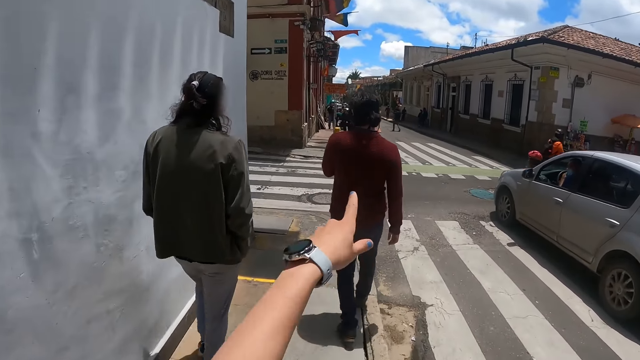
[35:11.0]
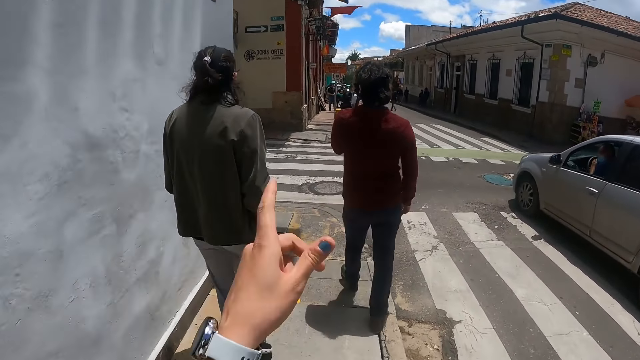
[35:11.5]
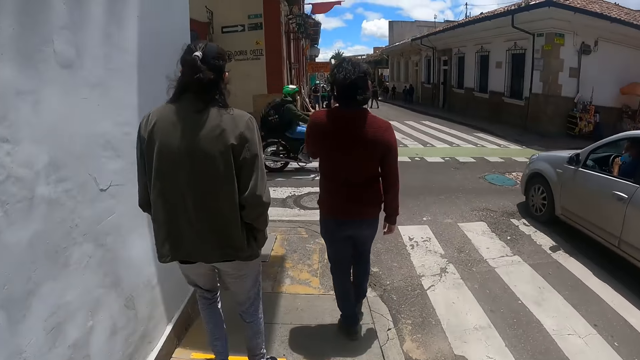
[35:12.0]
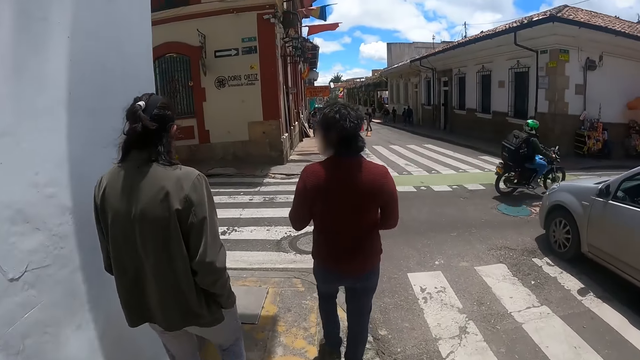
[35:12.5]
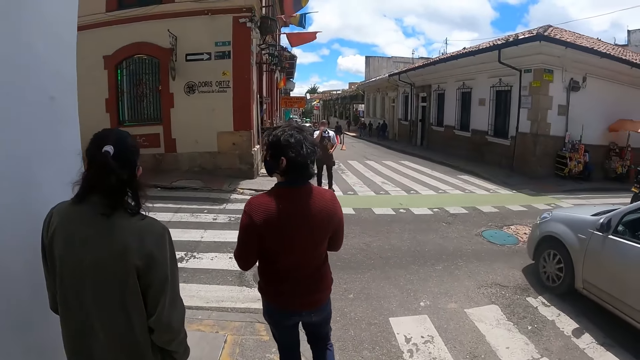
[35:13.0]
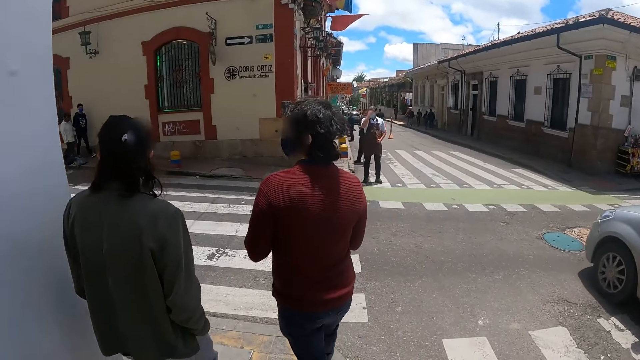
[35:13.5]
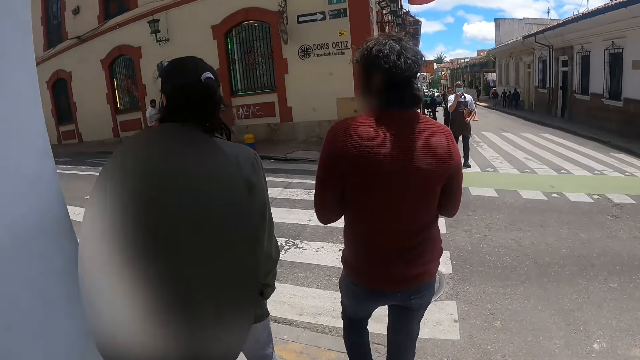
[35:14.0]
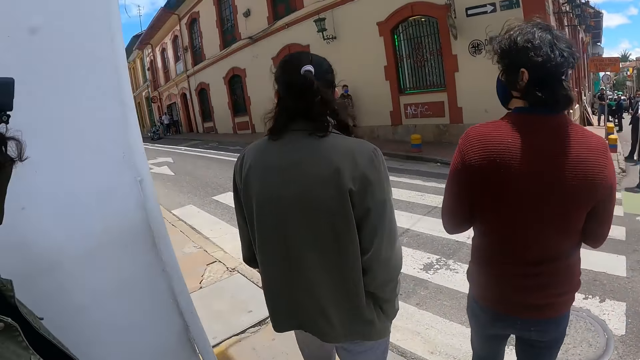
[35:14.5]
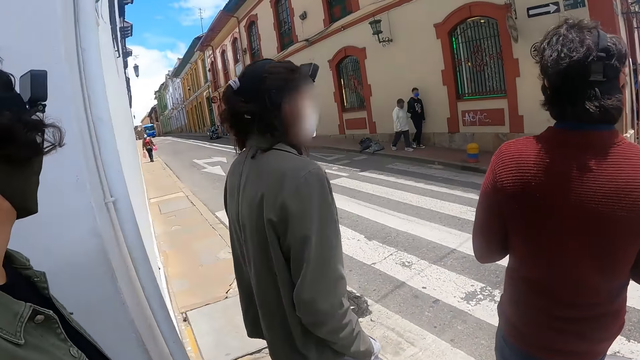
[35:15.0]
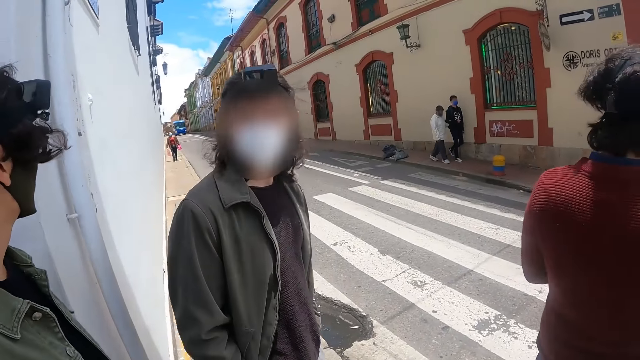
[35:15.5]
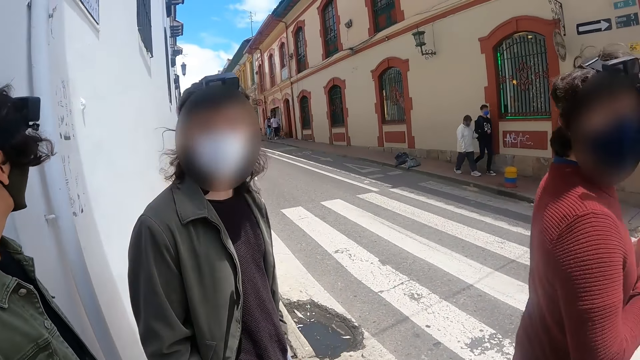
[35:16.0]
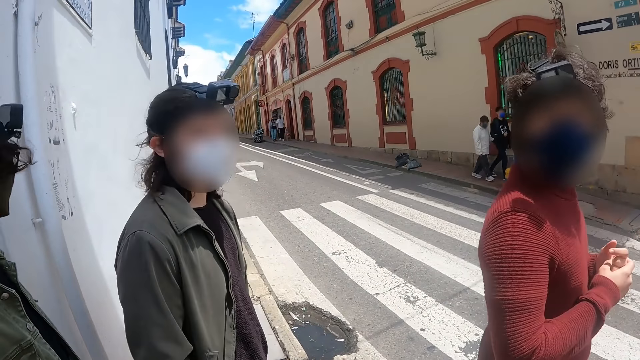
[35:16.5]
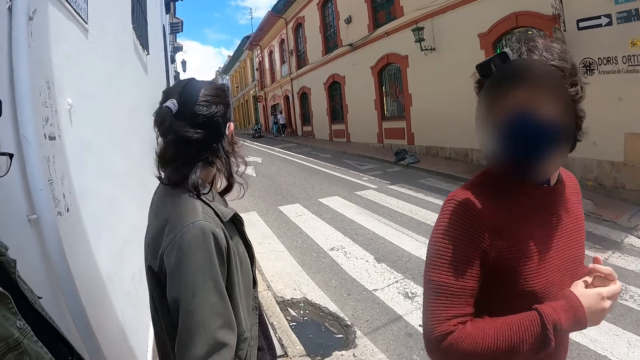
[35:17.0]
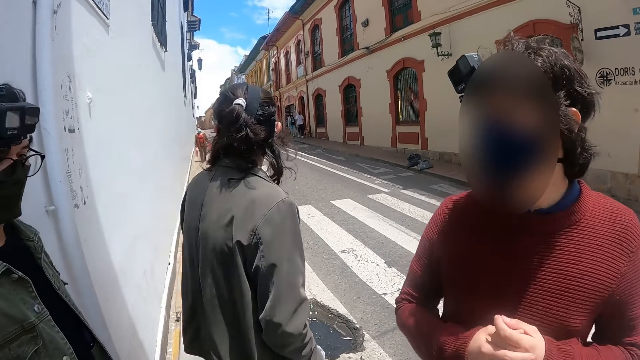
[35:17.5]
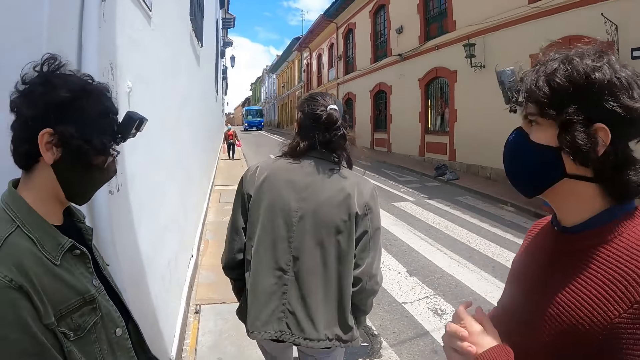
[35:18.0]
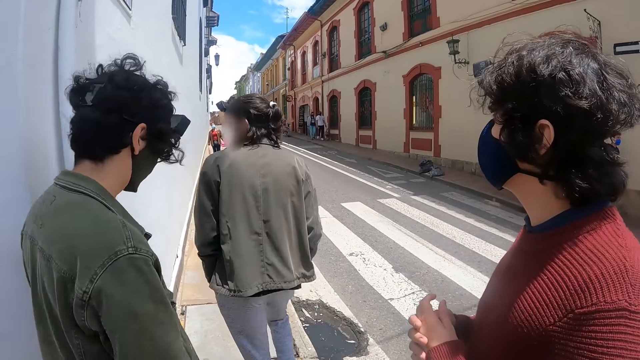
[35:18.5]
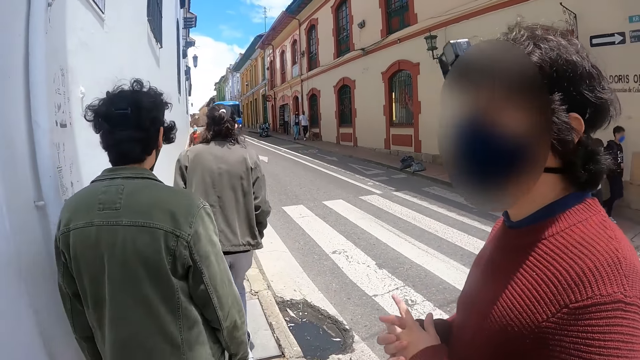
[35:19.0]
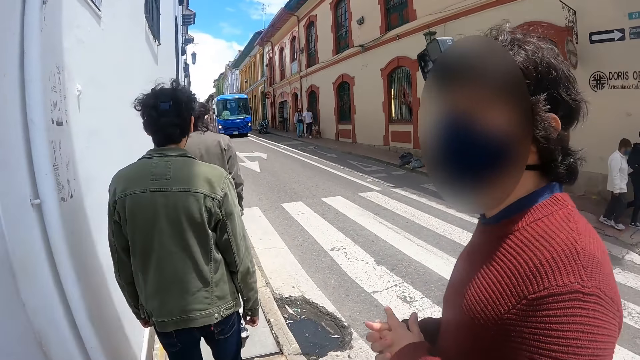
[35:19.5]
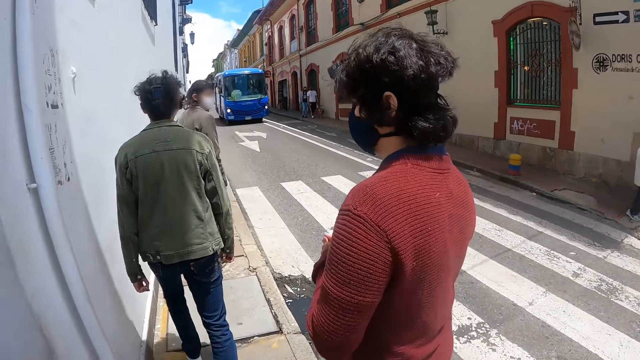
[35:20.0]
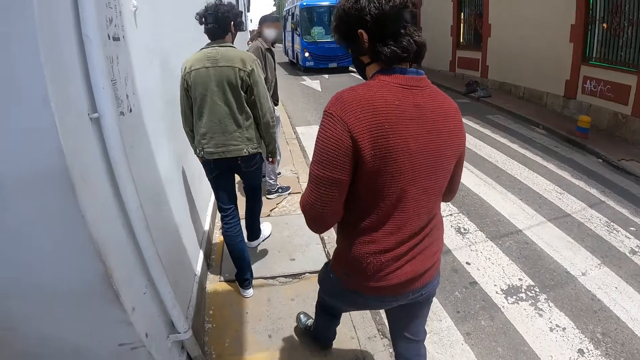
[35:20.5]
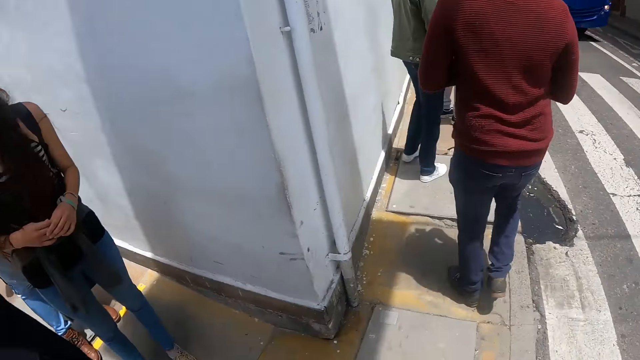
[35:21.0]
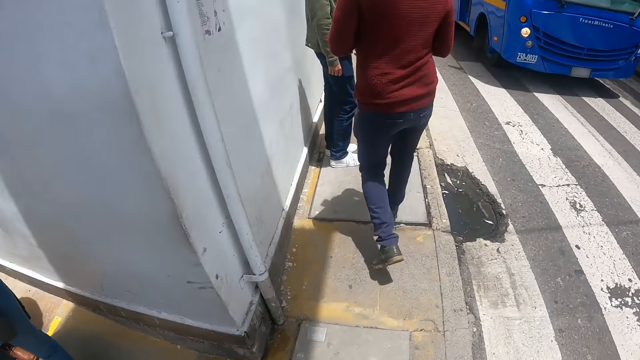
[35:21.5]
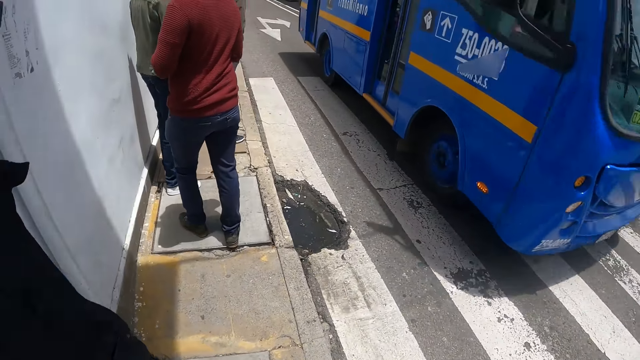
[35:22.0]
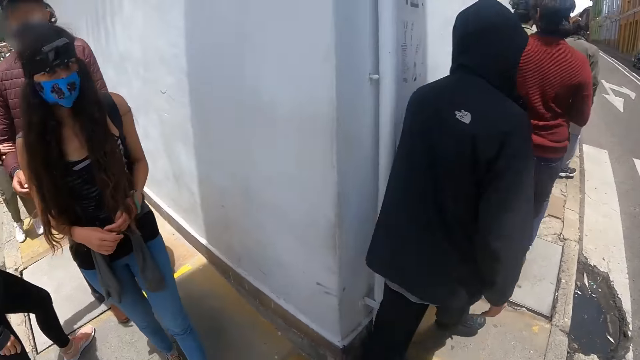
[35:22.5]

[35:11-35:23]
The camera wearer points with the hand. They walk along the road side. They look around.

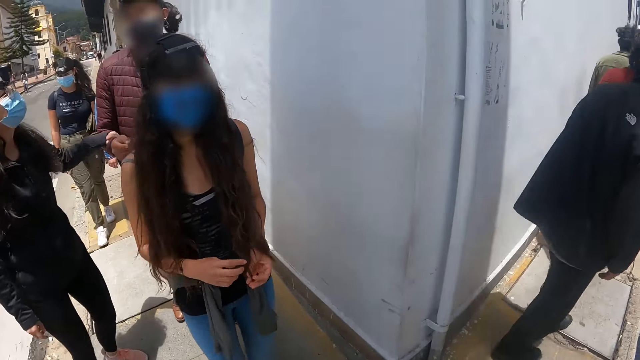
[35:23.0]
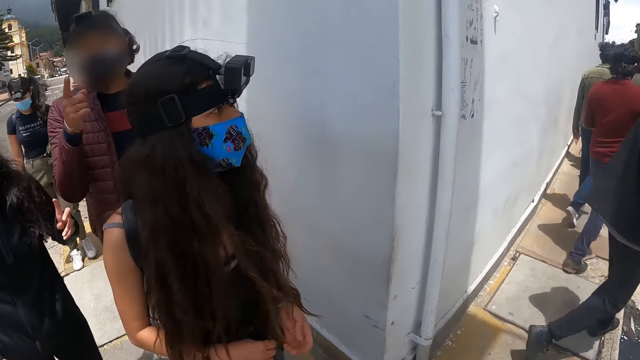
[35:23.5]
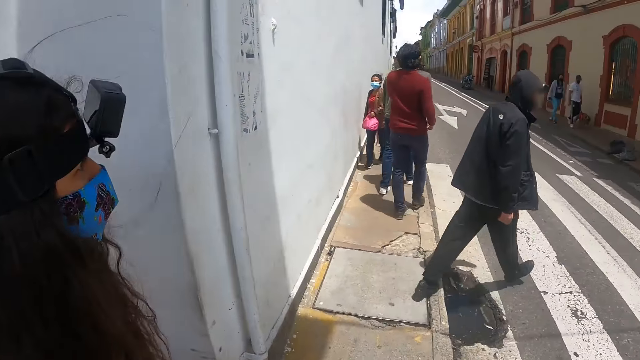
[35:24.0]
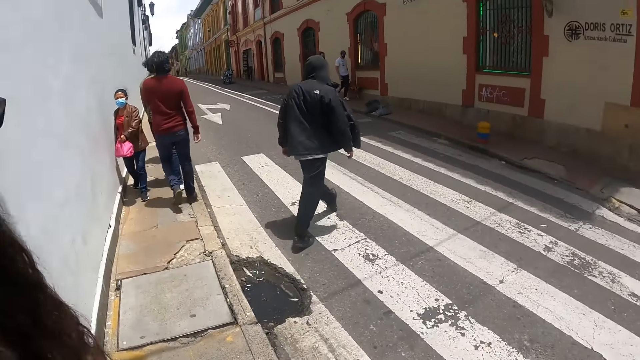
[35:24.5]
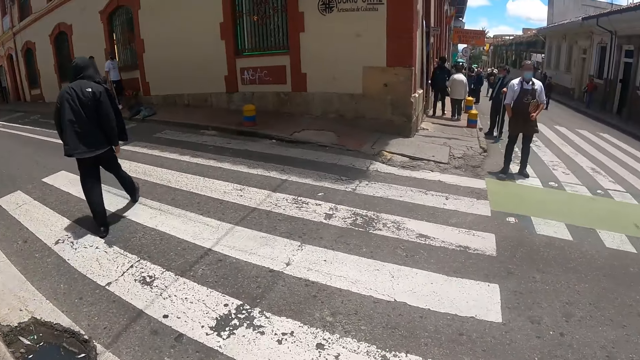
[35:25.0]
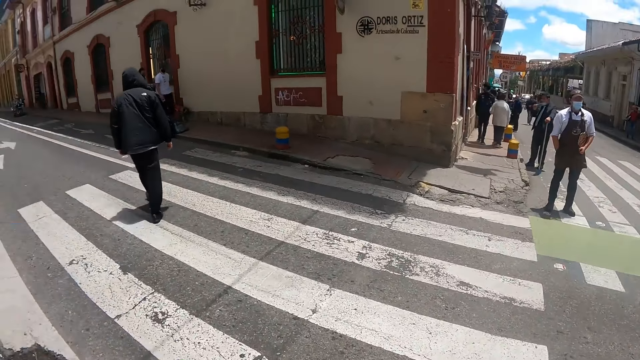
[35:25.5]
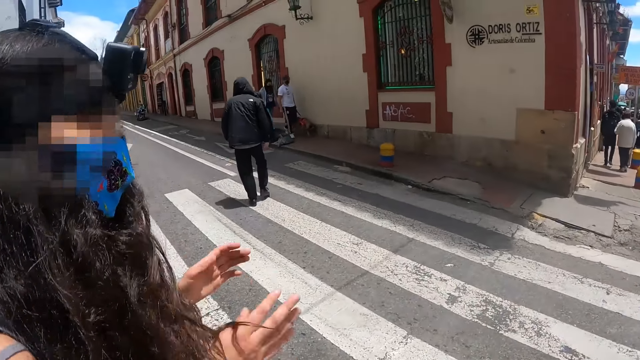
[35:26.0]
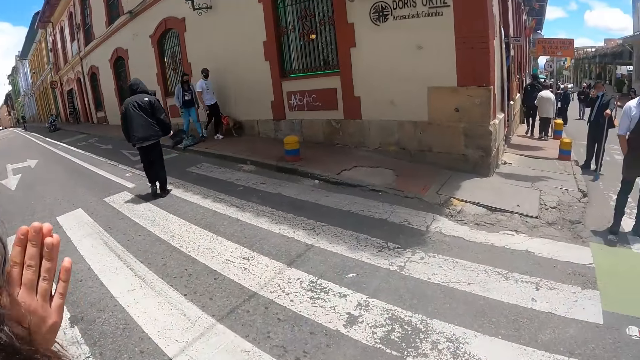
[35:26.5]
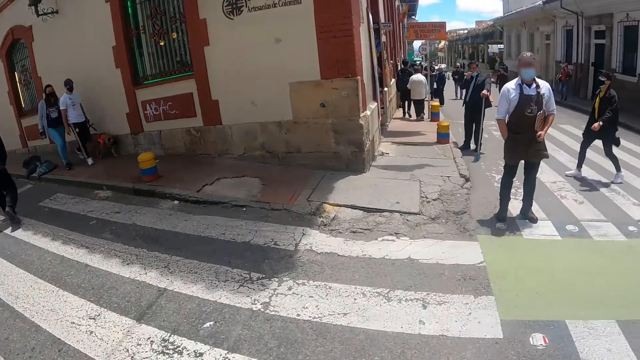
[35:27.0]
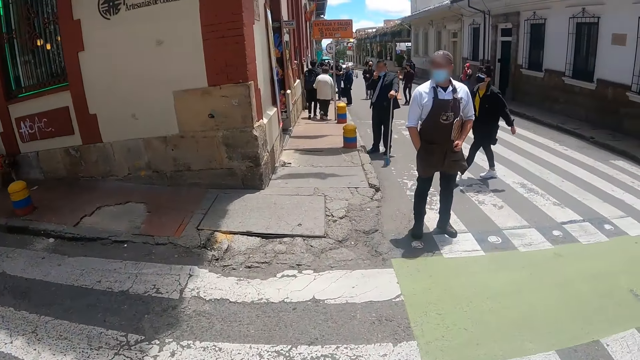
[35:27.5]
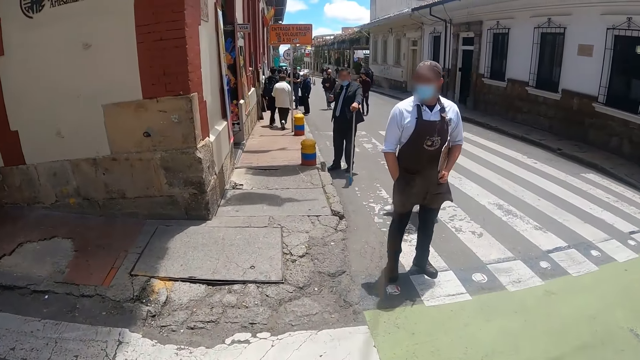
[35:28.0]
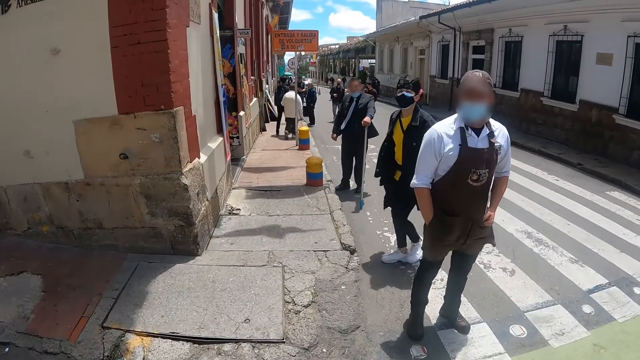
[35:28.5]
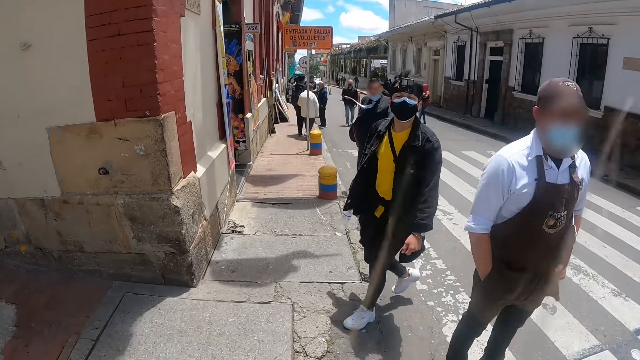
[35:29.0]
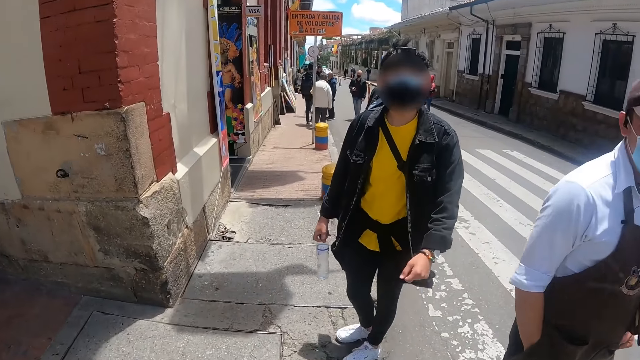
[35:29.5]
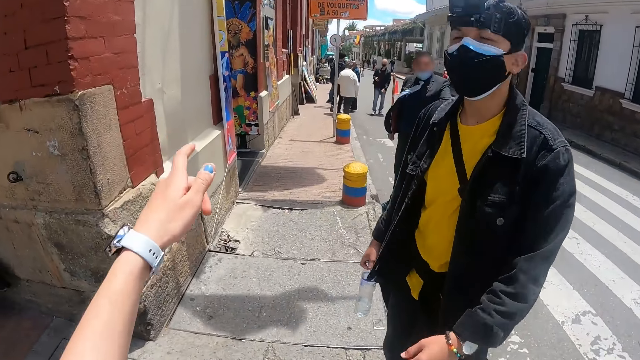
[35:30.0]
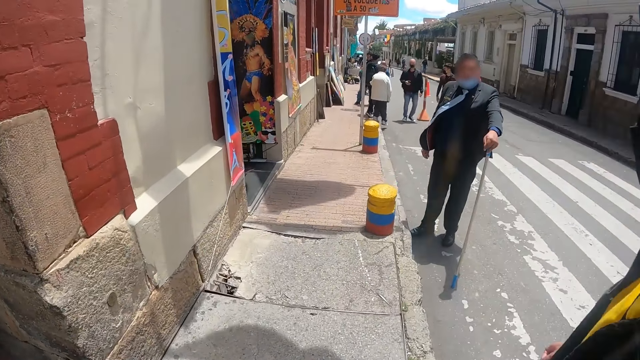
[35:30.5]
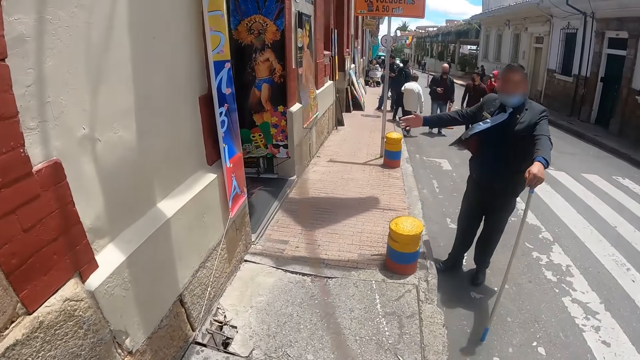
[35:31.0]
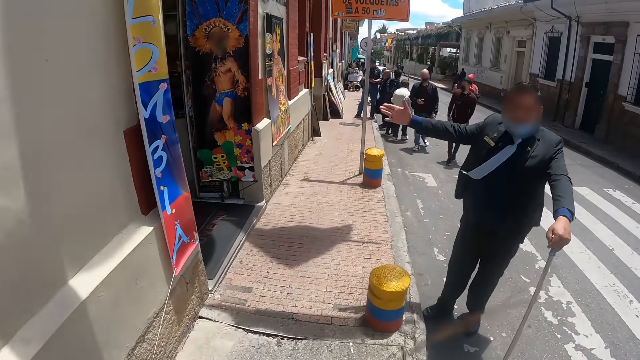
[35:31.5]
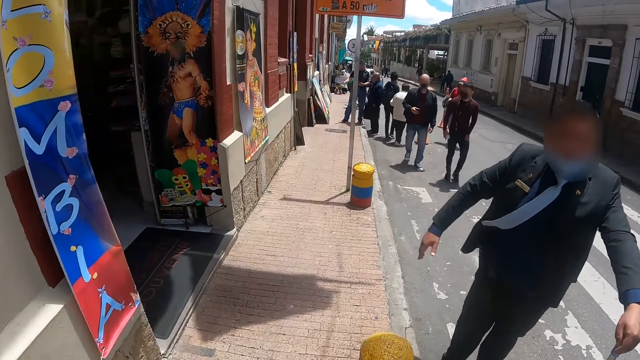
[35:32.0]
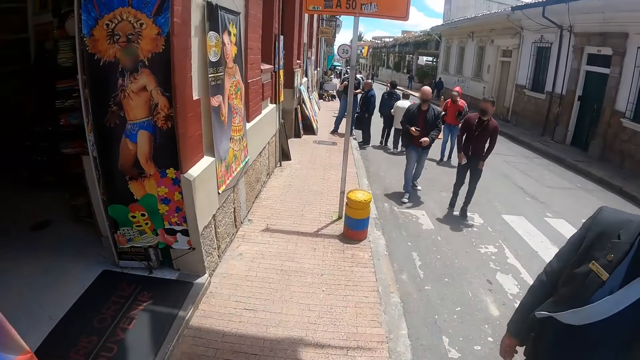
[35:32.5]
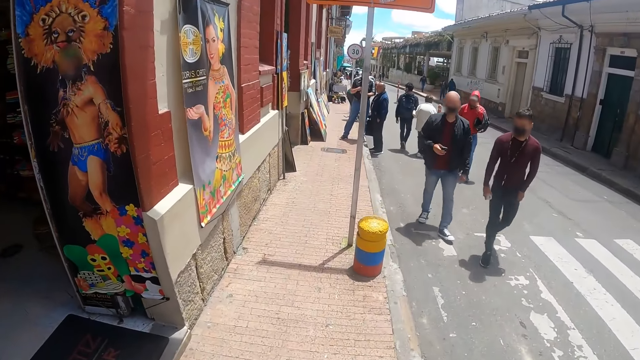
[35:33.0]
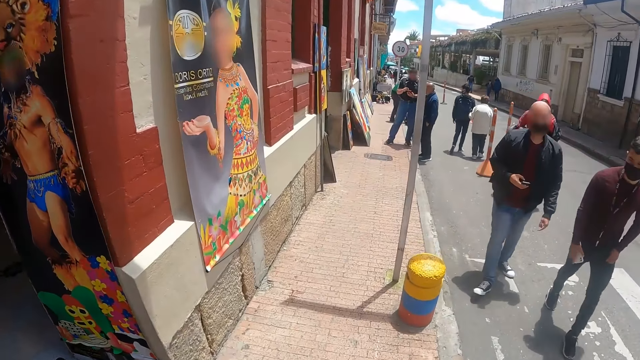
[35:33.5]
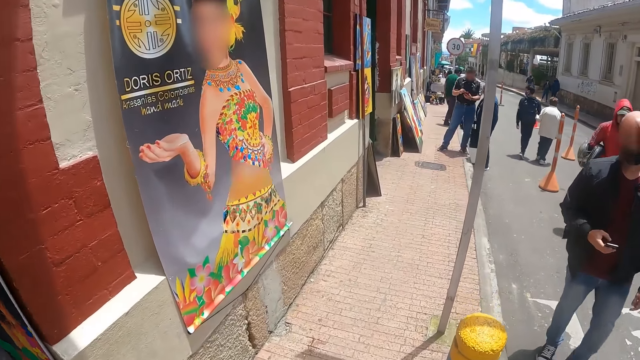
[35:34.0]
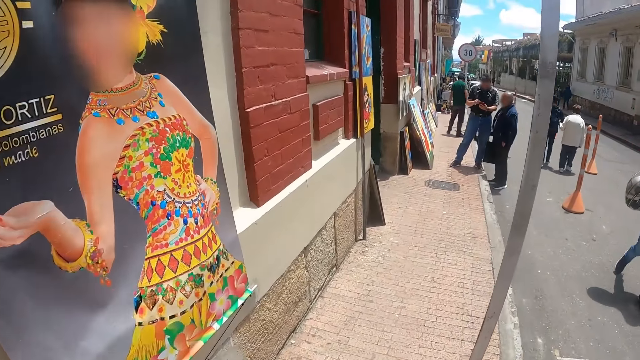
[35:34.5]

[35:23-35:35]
A person claps her hands. The camera wearer walks on the road. They point with the hand and walk along the road side. Another person raises his hand. The camera wearer walks along the road side.
